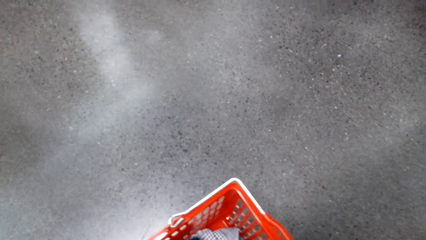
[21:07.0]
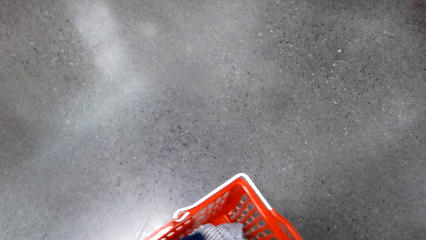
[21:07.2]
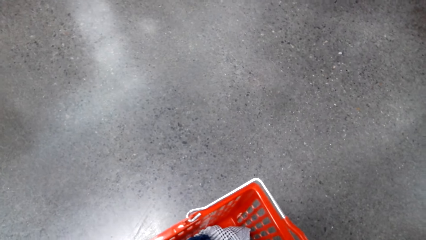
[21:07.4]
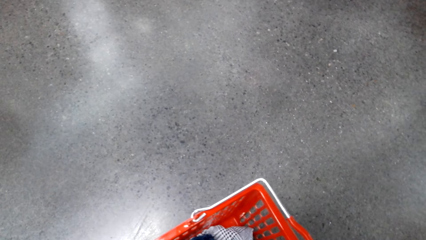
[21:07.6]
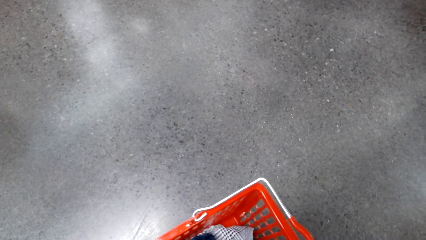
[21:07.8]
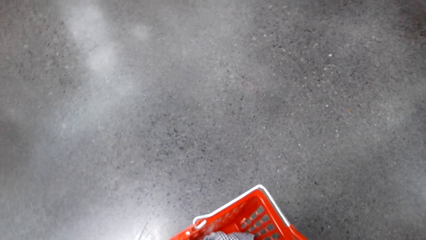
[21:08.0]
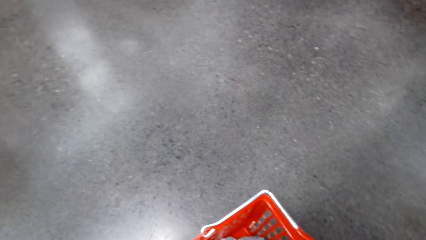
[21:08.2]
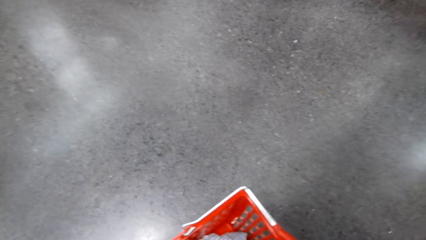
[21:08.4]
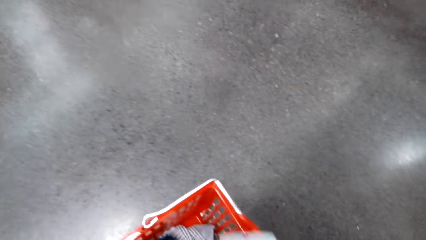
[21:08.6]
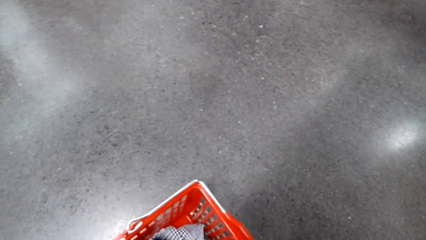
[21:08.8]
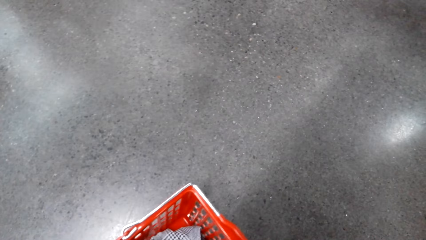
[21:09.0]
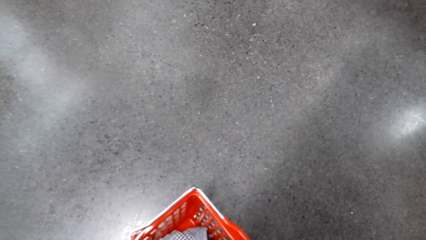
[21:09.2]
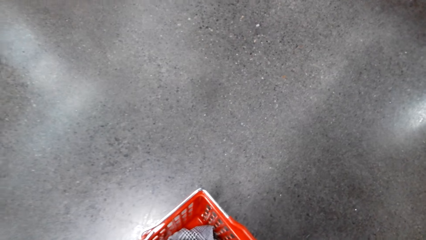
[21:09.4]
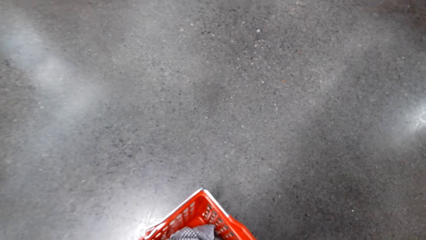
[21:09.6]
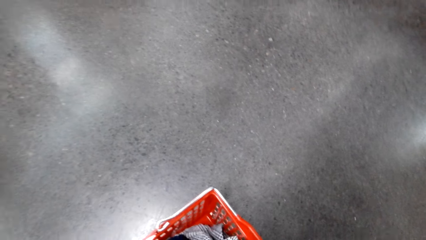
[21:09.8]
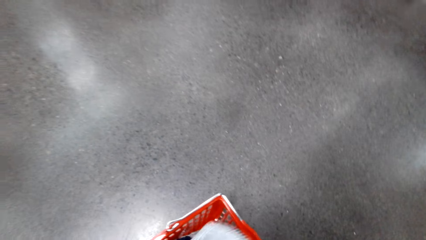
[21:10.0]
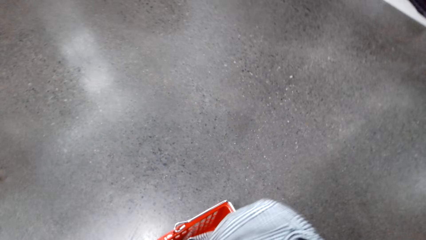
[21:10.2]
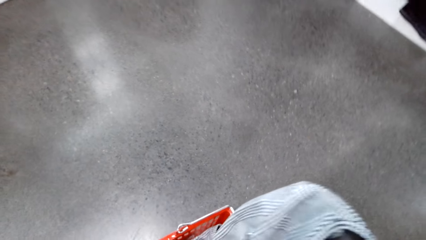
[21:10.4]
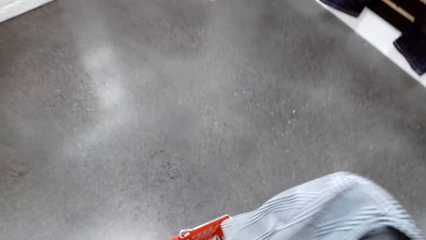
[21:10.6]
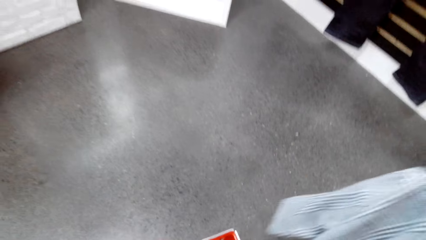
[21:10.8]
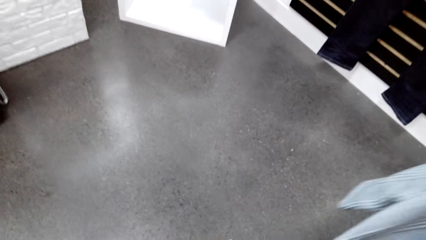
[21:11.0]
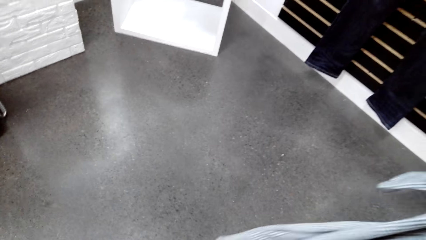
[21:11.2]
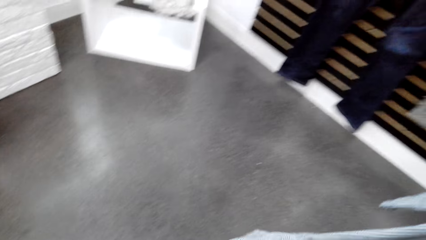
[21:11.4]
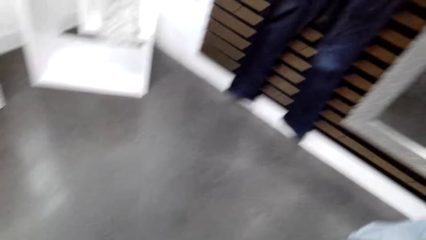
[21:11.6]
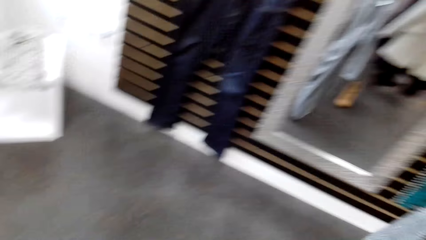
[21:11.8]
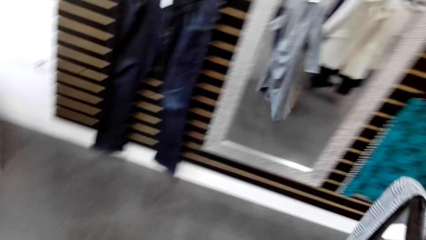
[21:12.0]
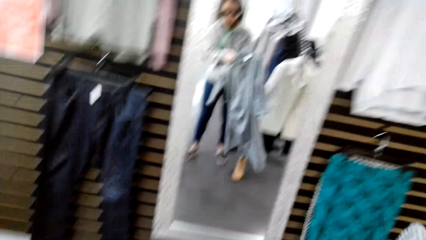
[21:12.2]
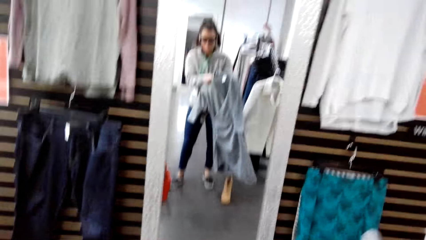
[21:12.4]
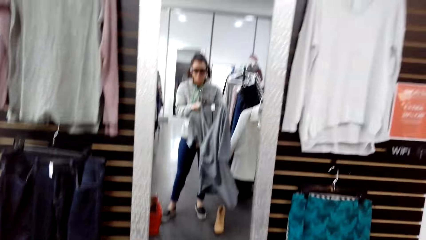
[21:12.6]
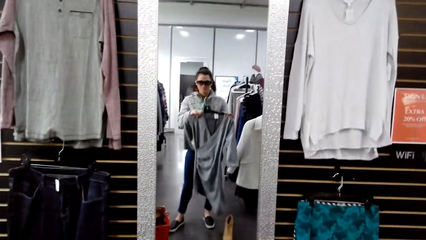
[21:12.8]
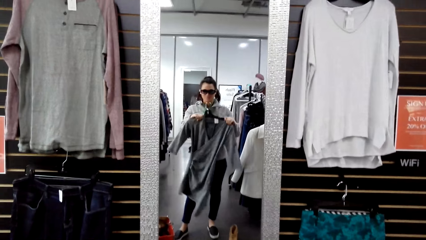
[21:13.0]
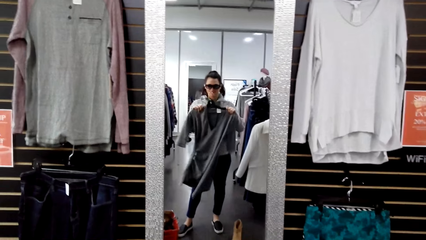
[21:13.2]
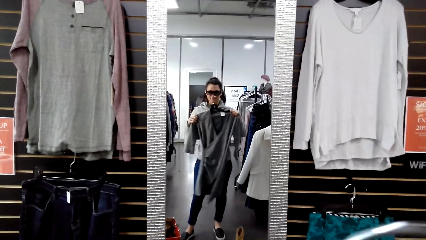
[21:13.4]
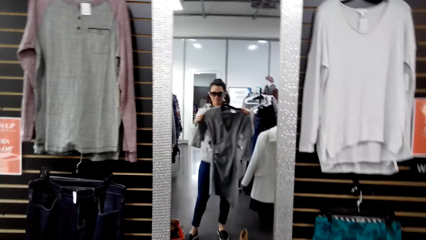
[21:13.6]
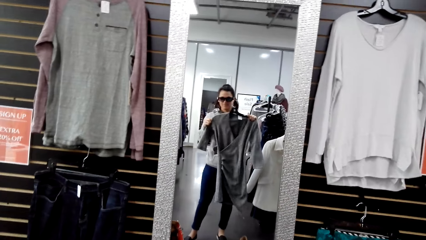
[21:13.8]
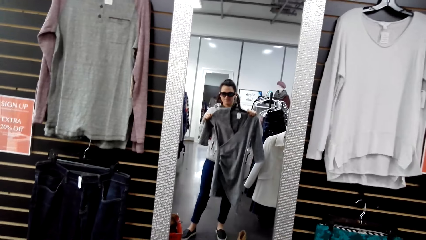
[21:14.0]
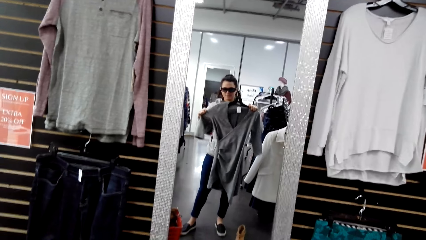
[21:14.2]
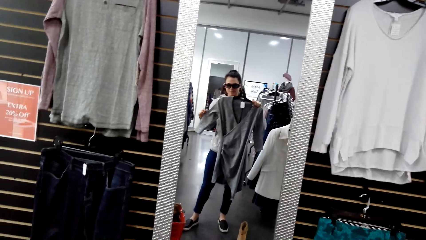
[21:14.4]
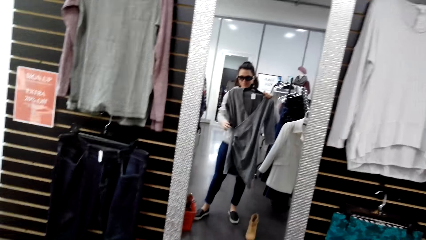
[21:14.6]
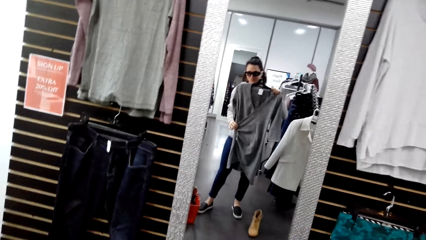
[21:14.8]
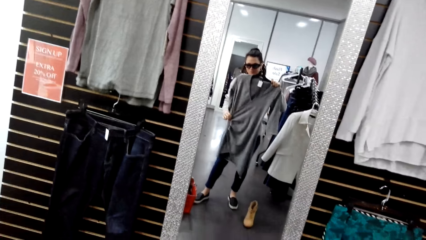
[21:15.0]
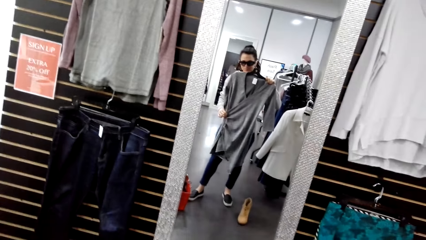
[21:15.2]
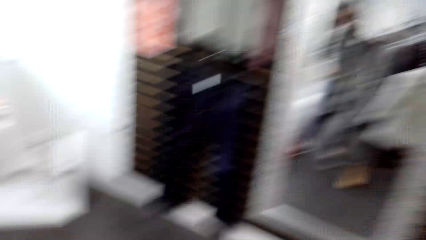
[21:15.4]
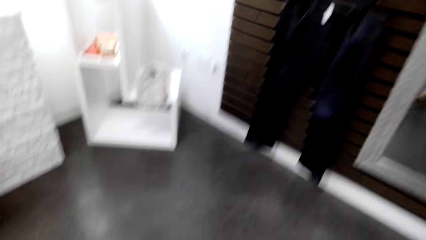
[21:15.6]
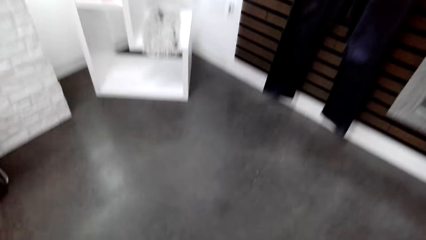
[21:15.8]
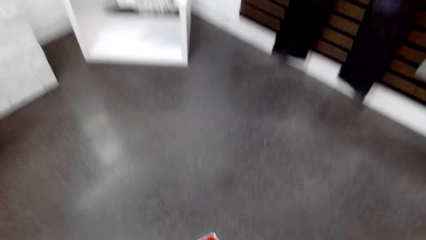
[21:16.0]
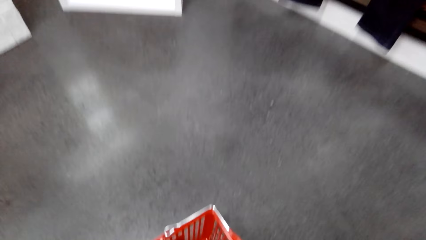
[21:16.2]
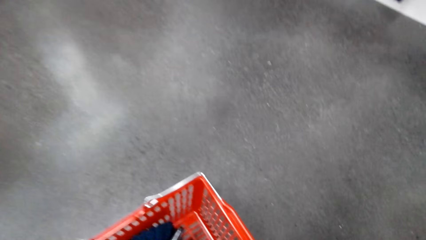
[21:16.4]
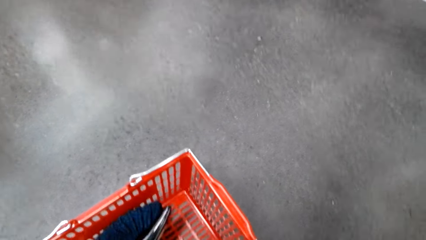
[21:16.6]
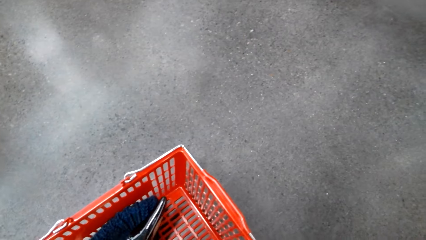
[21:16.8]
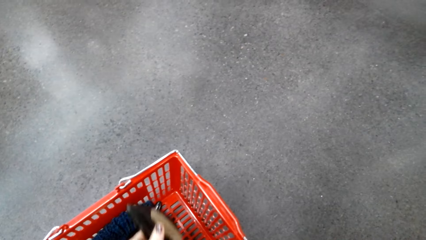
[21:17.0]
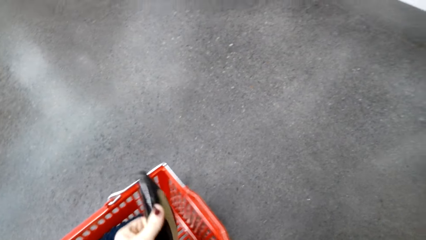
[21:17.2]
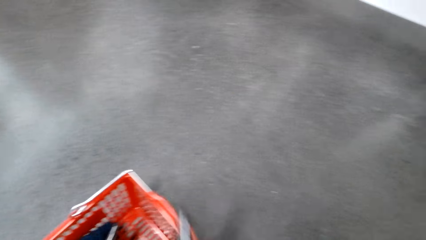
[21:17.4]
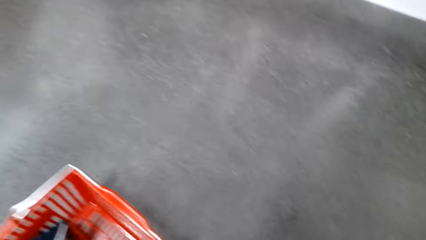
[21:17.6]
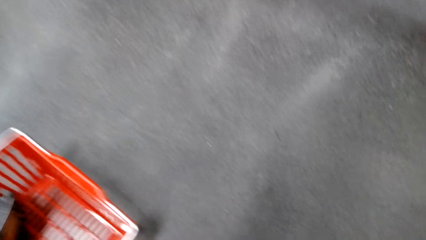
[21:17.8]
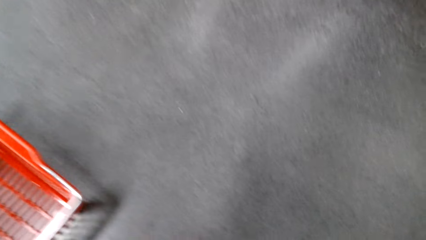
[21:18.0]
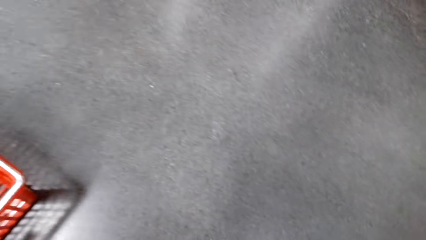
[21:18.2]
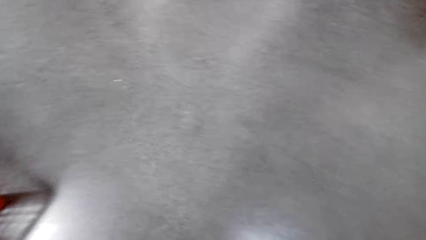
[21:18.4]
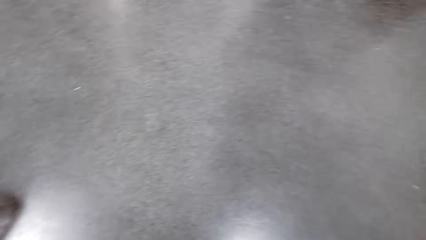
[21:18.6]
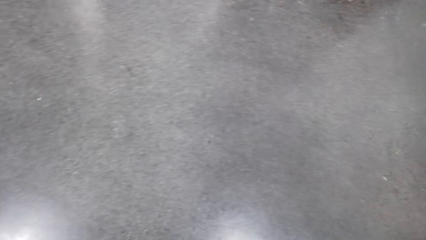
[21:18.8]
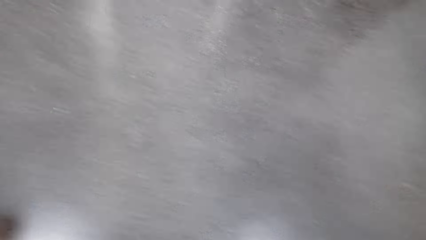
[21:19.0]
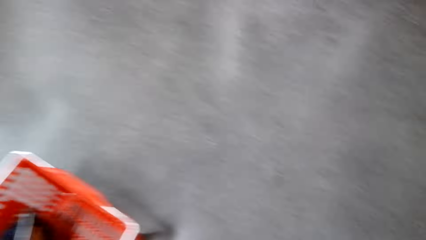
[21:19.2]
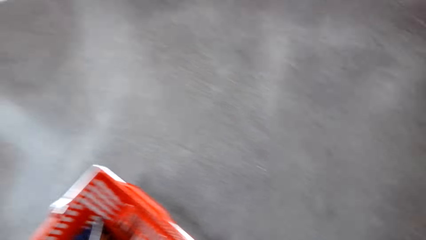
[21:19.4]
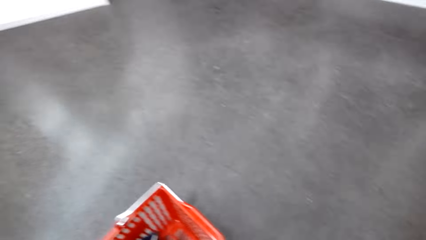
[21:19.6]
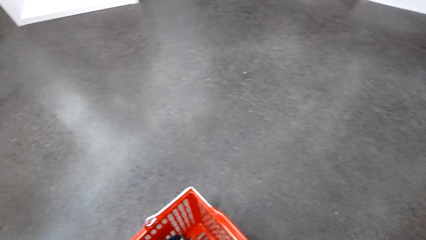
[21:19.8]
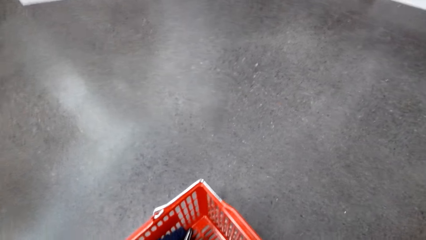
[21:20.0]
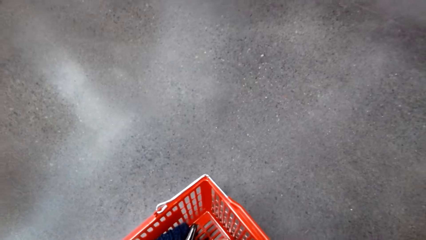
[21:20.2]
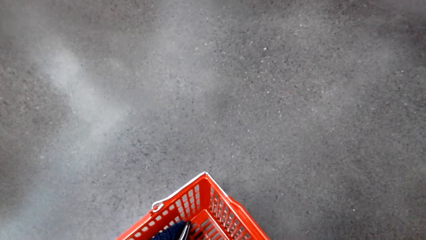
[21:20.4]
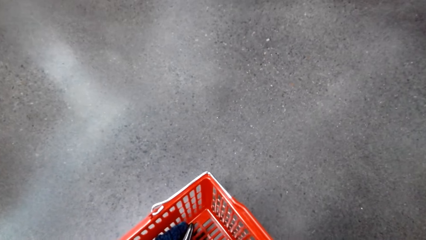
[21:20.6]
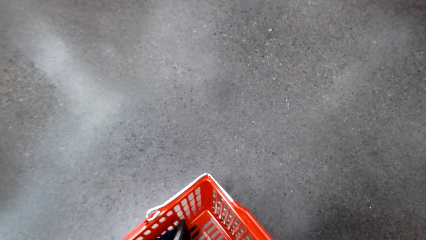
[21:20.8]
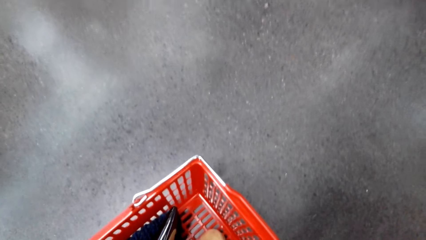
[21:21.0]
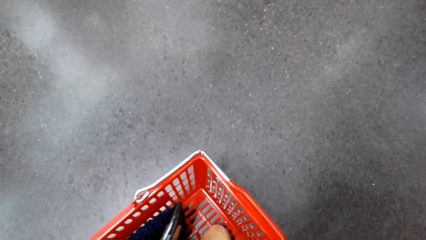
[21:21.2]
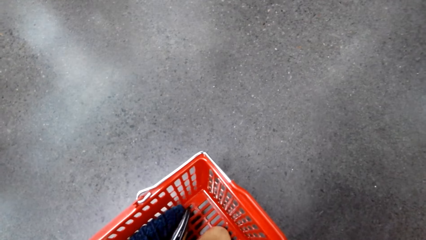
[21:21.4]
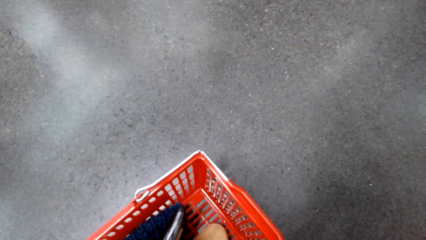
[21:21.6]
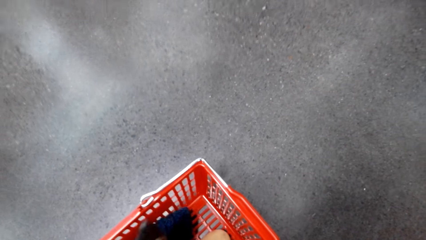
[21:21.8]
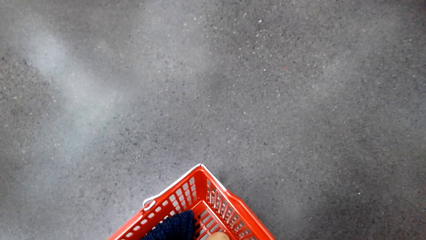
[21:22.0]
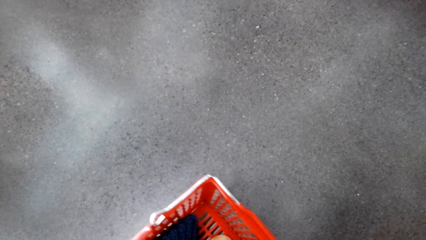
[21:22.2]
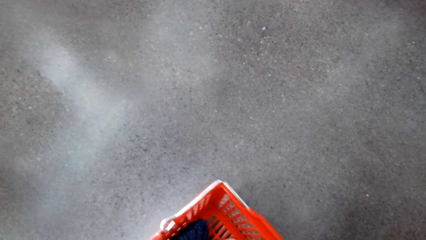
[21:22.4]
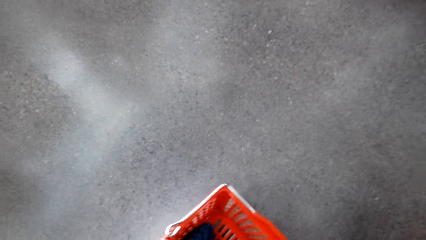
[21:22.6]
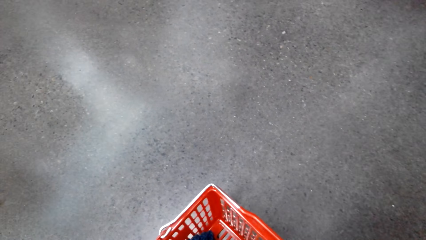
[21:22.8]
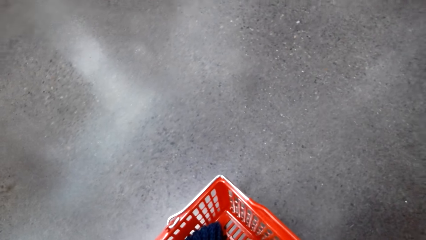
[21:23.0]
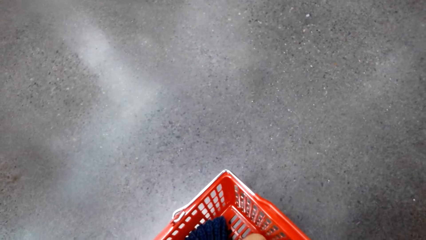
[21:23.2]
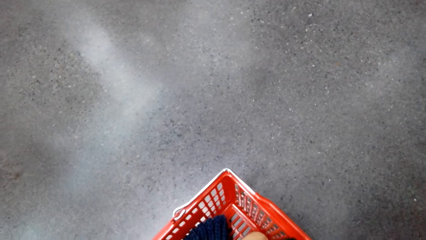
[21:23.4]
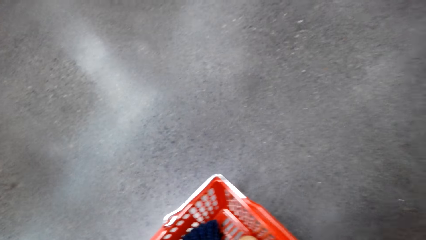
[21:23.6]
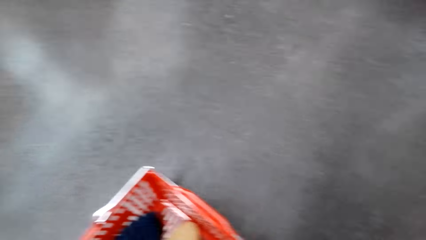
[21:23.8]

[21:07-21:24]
The camera wearer picks up the piece of cloth in the shopping basket. They look at the mirror. They hold the cloth with the hands. They stare at the cloth on the screen. They pick up the shoes or belt in the shopping basket on the floor.
